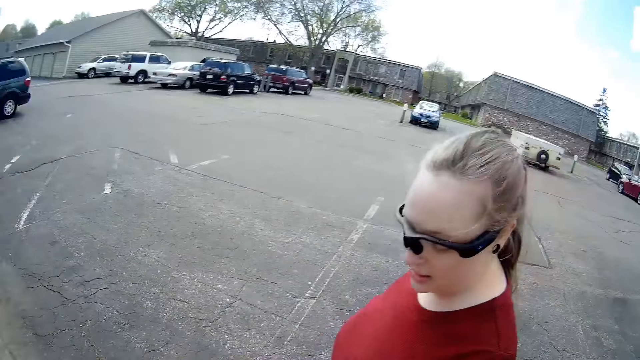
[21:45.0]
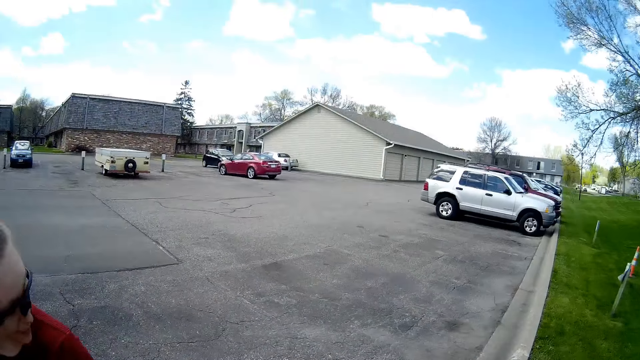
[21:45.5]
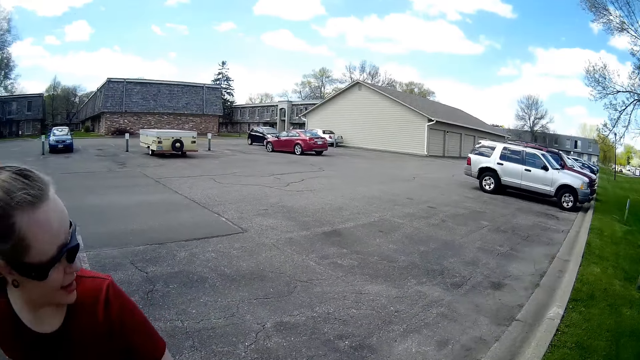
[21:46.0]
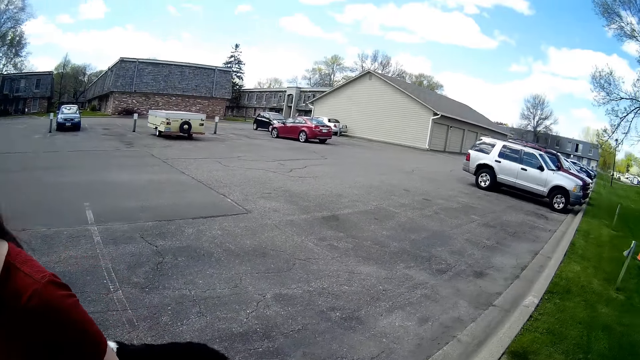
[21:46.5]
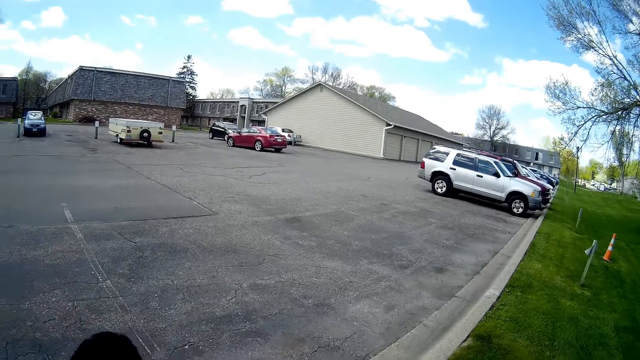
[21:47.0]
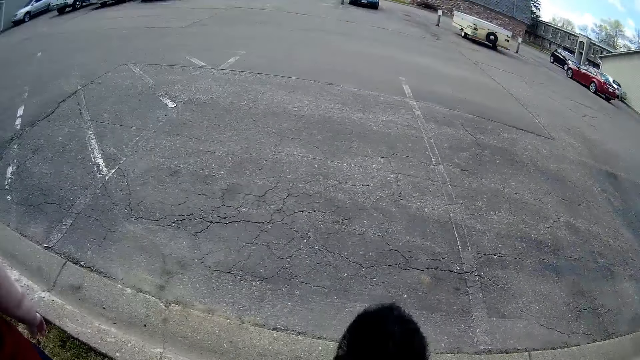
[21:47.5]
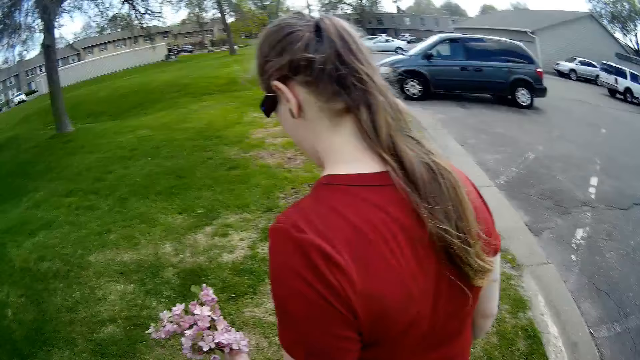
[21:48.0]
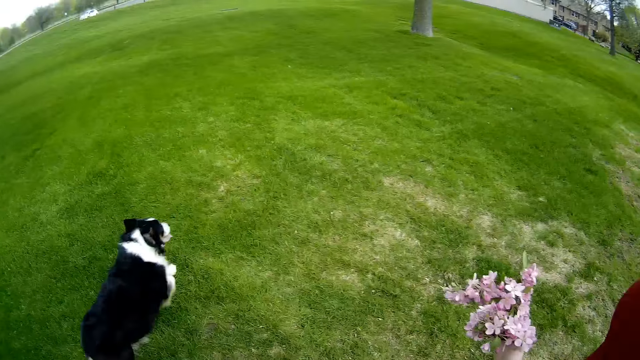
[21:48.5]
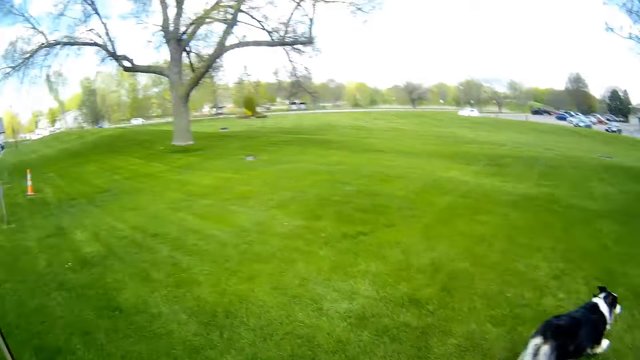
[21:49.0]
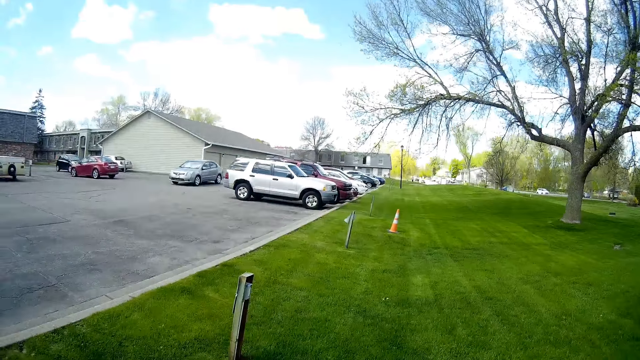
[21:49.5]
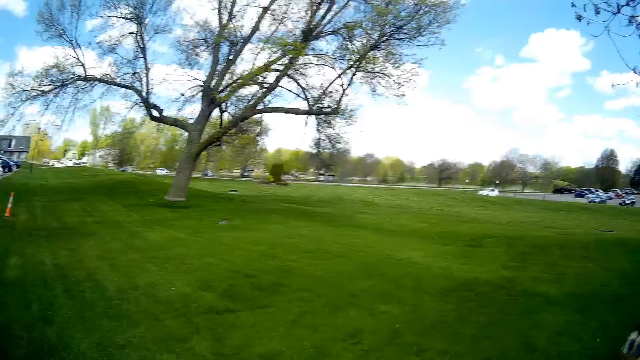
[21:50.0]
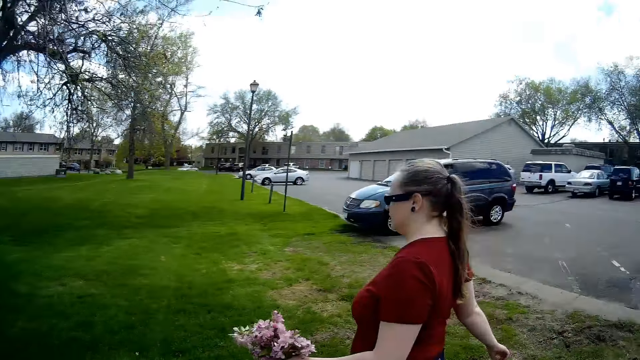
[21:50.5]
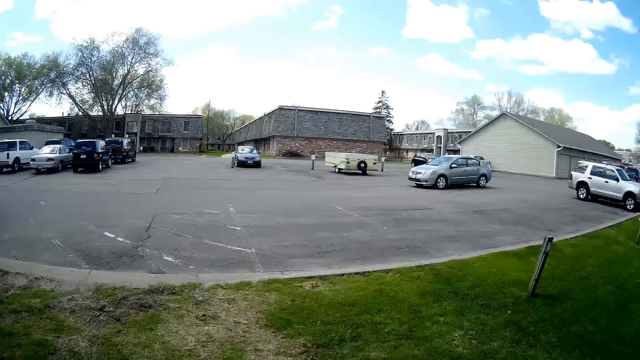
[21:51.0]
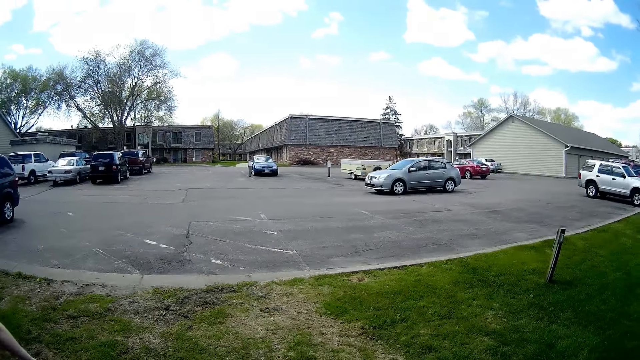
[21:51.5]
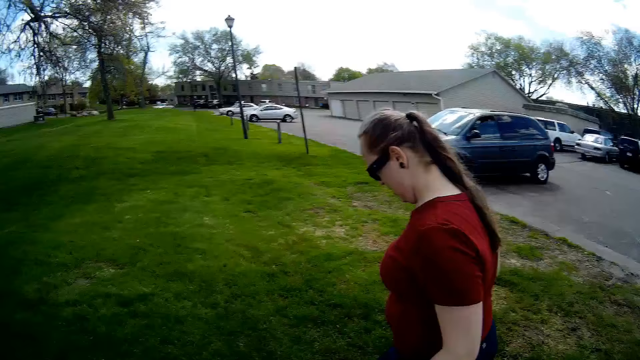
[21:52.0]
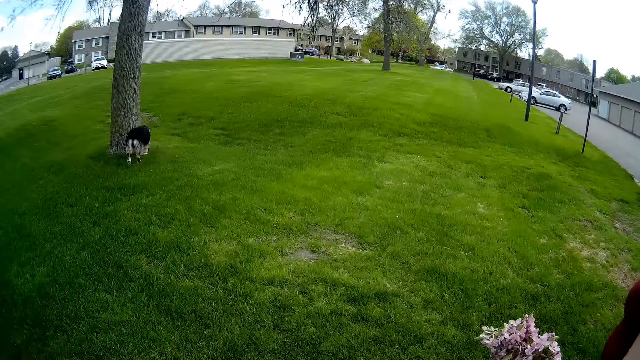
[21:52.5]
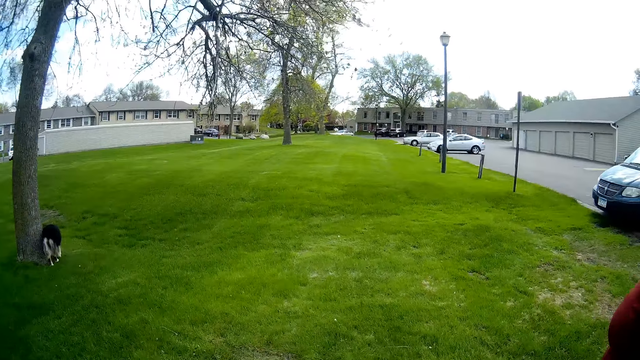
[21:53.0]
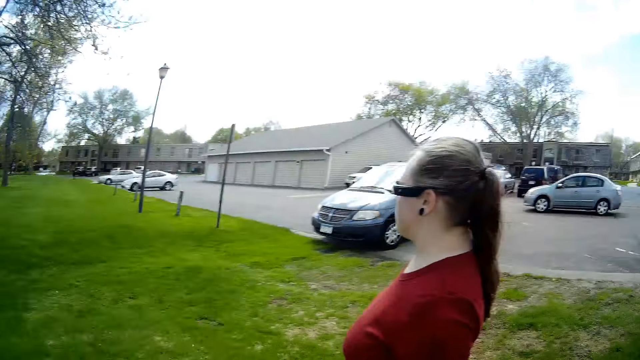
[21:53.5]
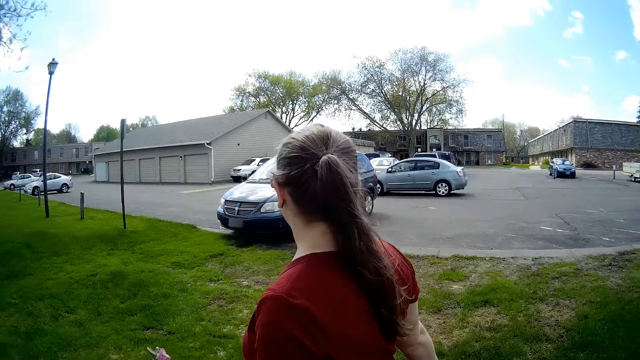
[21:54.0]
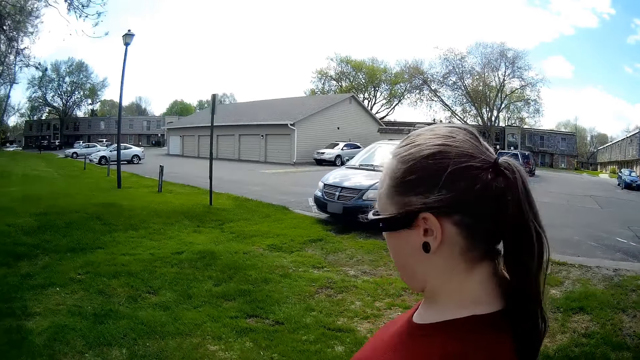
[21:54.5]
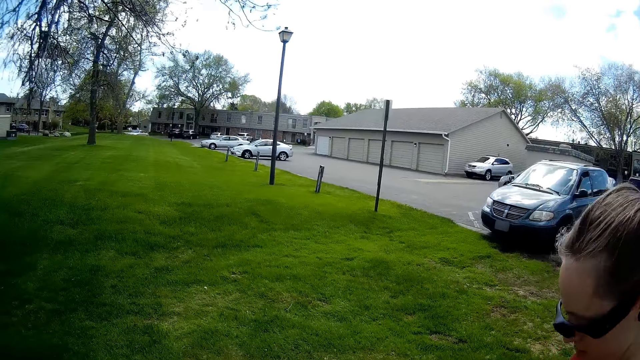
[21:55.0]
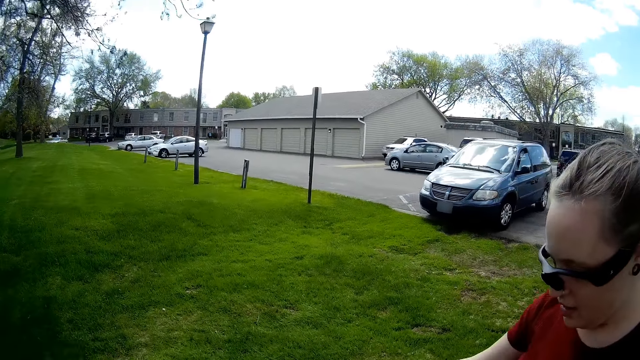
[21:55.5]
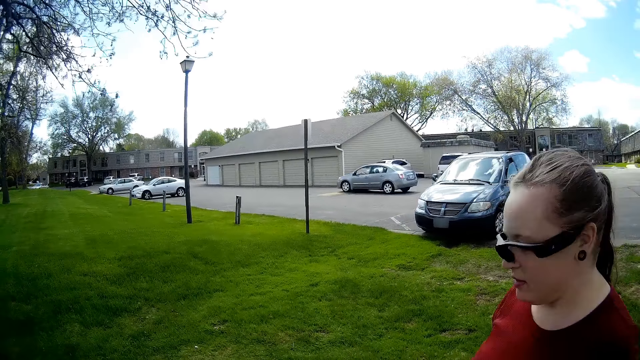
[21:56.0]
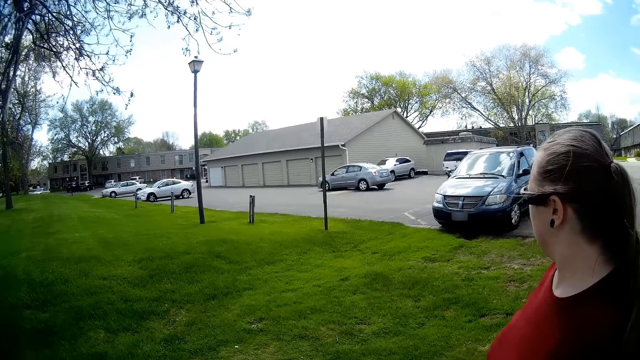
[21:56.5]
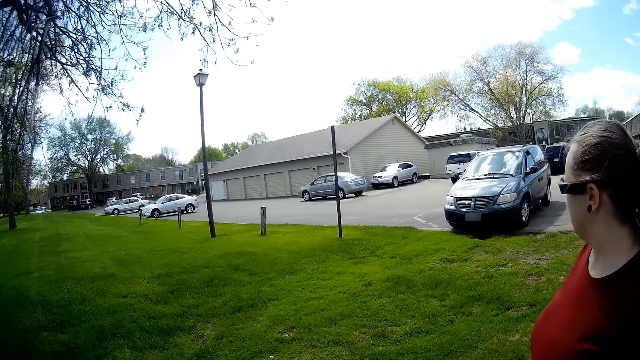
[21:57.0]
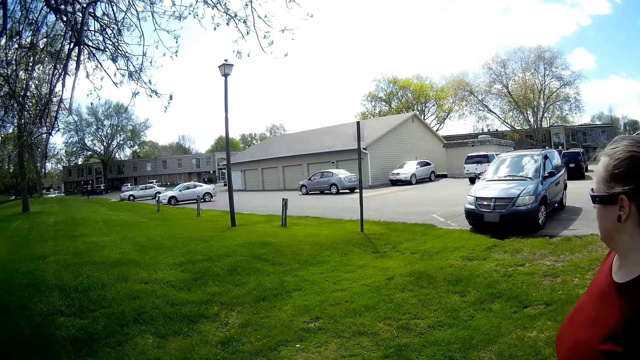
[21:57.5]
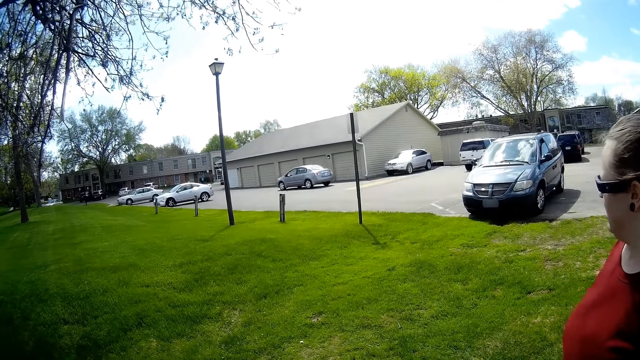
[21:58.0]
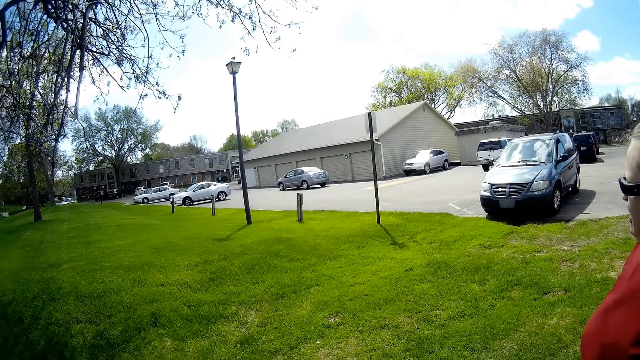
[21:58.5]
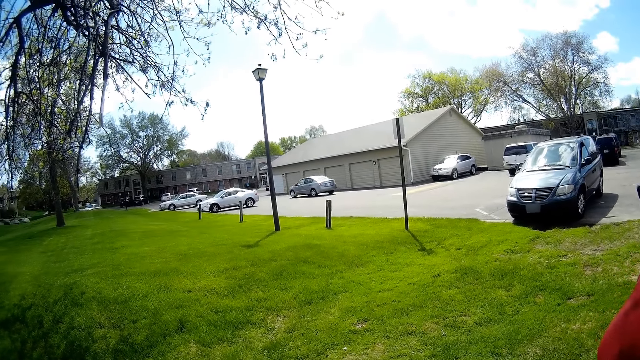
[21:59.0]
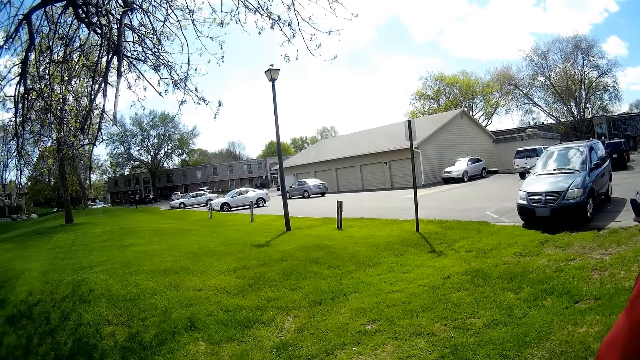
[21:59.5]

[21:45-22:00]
The dog walks past the camera wearer. A grey car drives past the camera wearer. The camera wearer interacts with a woman. The woman looks at the car.

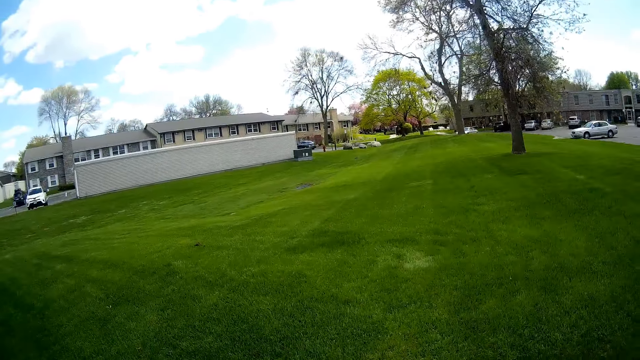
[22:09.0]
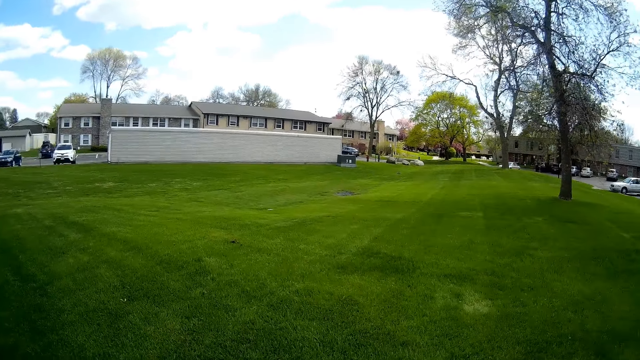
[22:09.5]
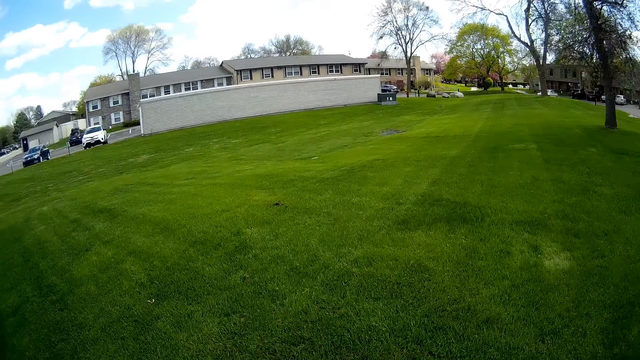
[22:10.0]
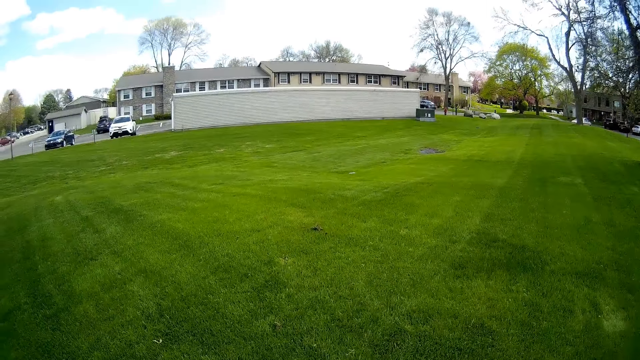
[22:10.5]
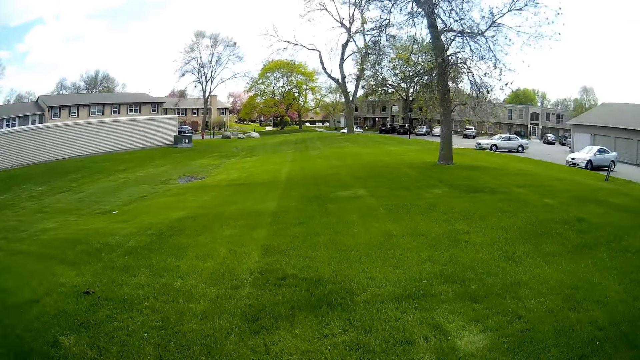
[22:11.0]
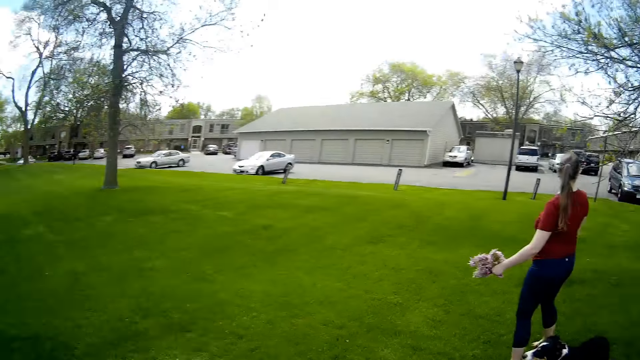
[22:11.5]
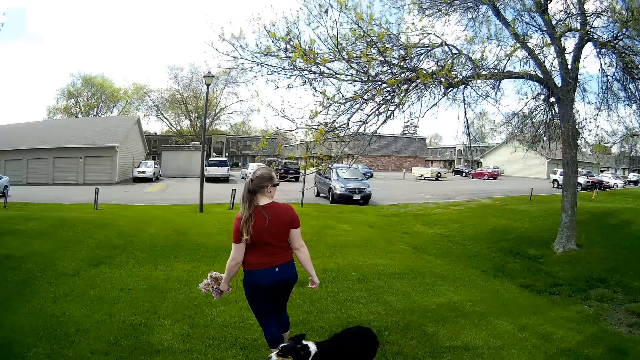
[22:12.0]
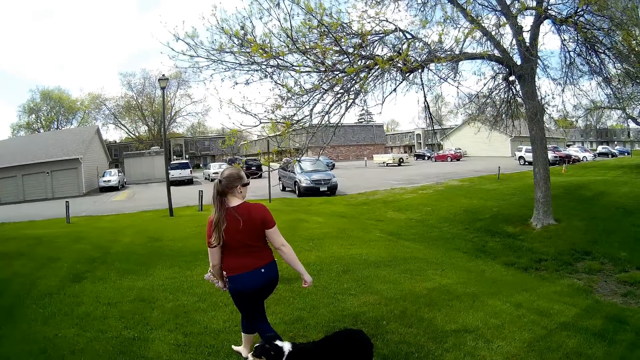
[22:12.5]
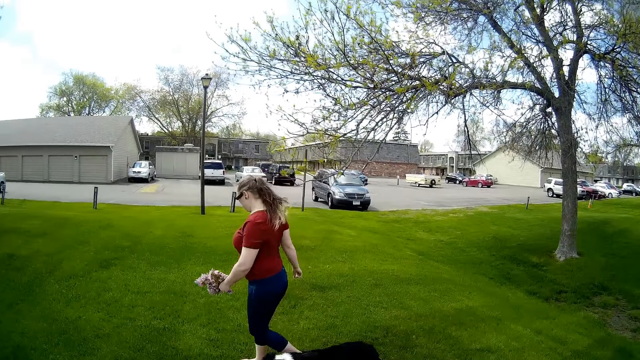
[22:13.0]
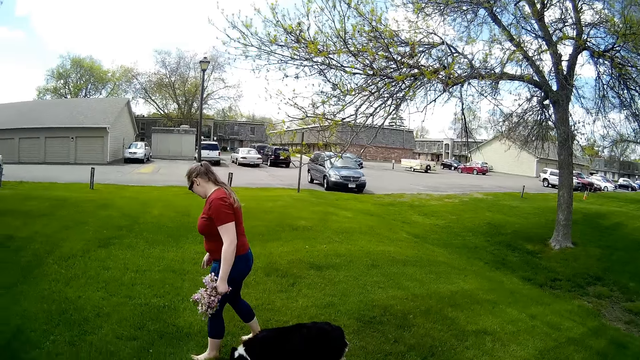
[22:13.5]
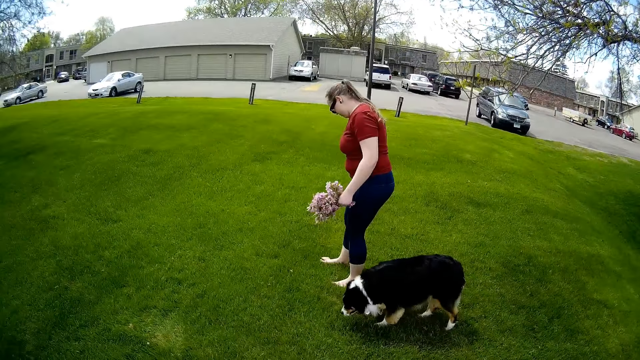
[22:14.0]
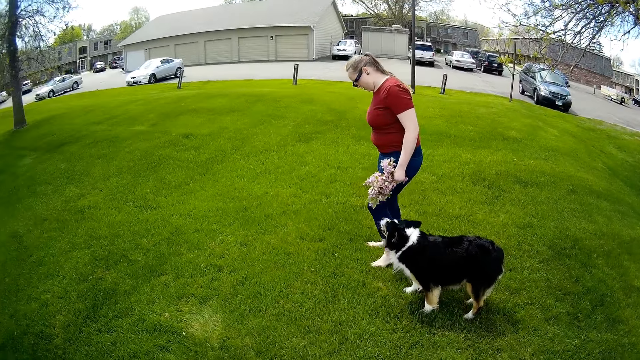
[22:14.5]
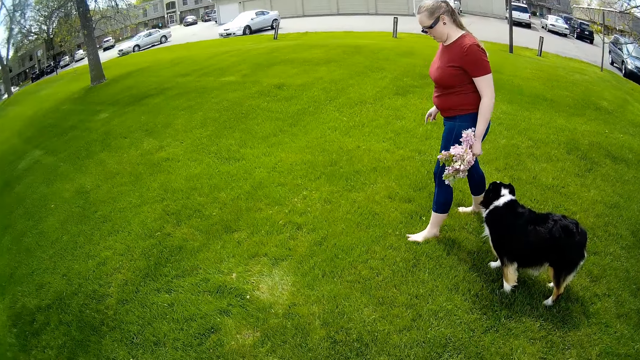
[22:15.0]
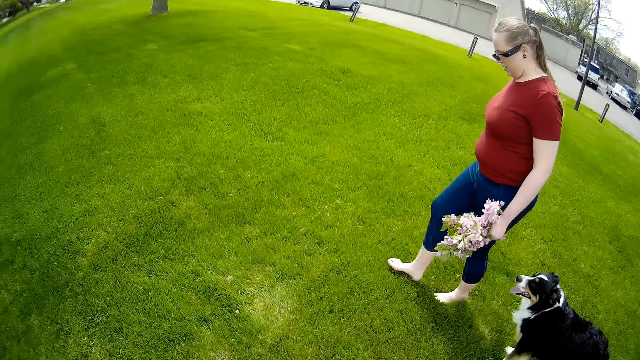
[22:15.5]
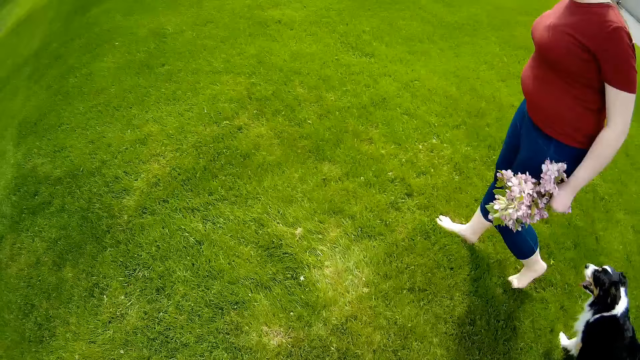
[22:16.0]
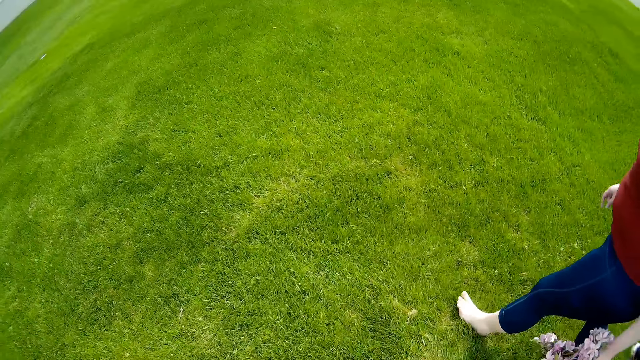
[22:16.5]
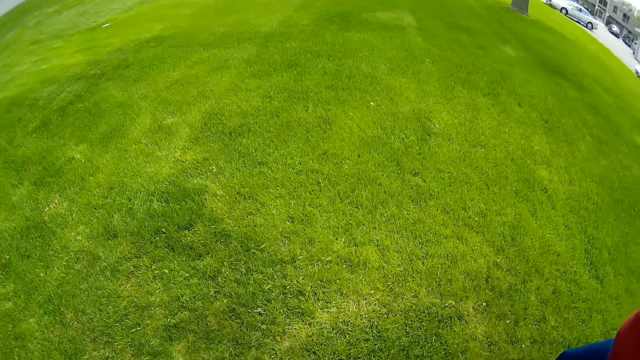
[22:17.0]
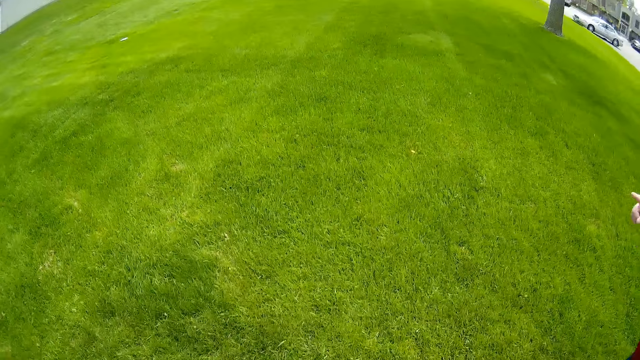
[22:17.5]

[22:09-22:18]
A woman looks downwards. The woman walks bare-footed.
